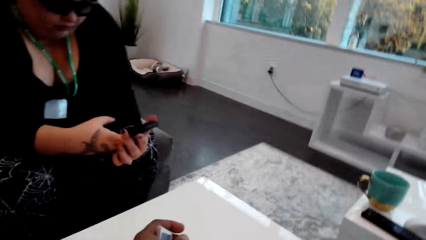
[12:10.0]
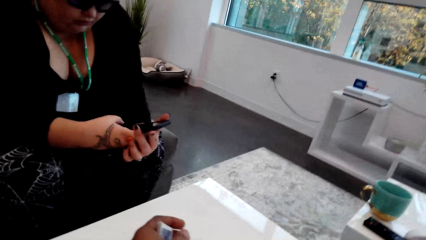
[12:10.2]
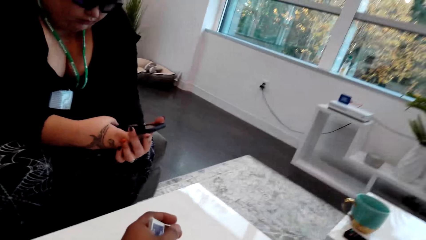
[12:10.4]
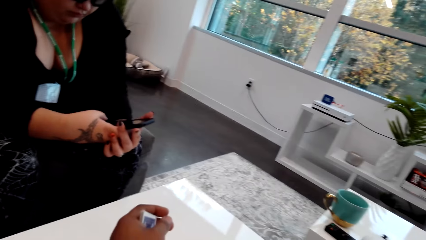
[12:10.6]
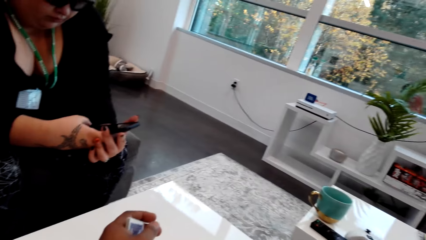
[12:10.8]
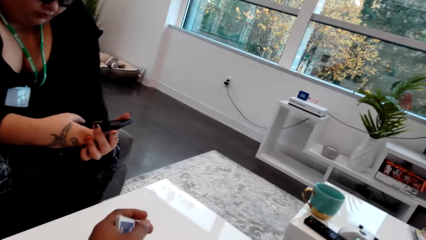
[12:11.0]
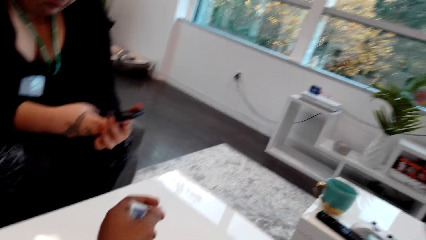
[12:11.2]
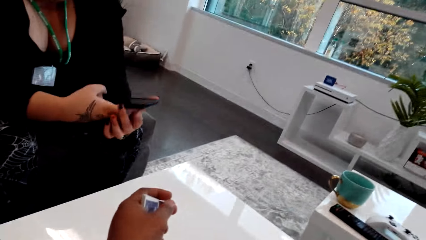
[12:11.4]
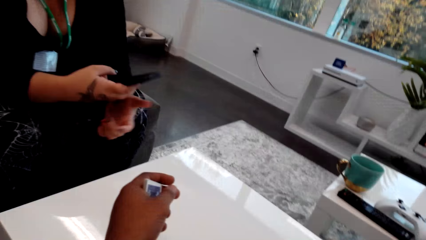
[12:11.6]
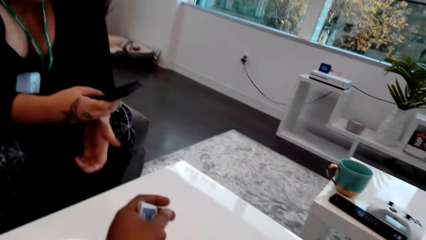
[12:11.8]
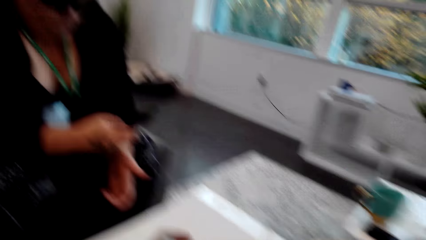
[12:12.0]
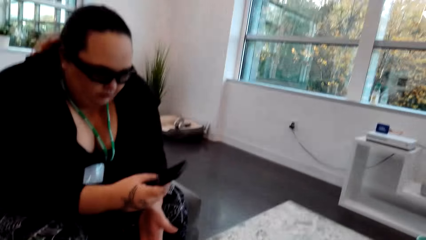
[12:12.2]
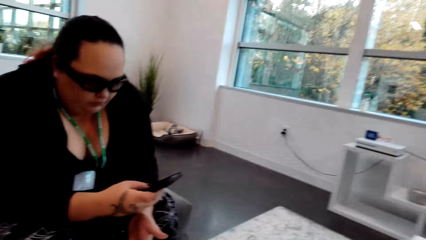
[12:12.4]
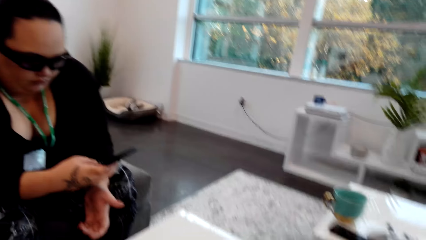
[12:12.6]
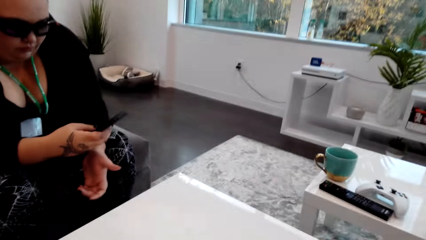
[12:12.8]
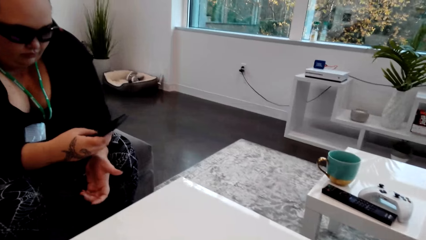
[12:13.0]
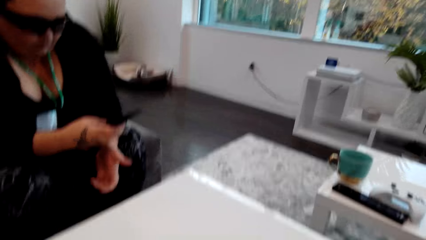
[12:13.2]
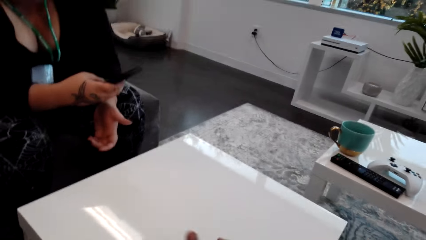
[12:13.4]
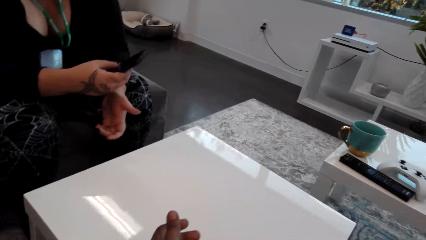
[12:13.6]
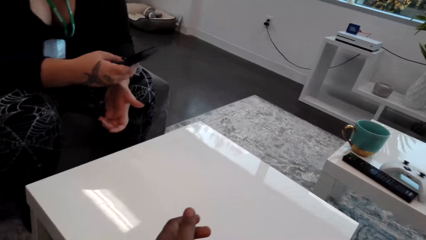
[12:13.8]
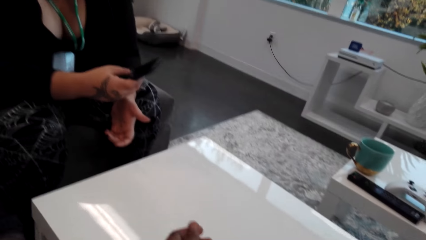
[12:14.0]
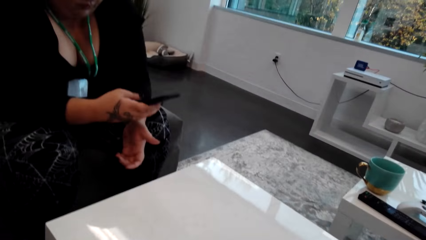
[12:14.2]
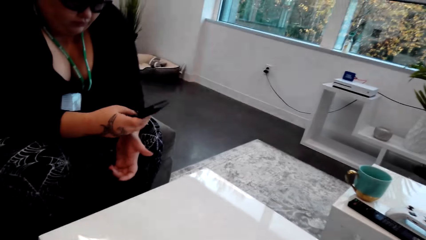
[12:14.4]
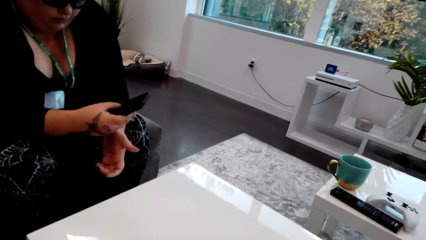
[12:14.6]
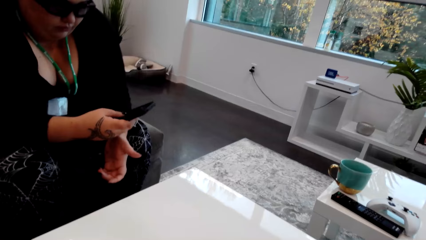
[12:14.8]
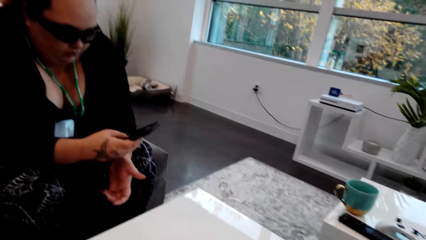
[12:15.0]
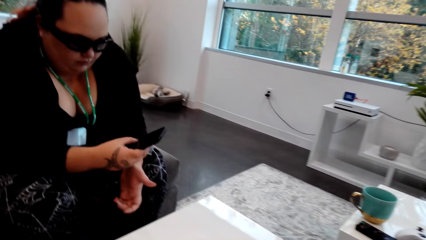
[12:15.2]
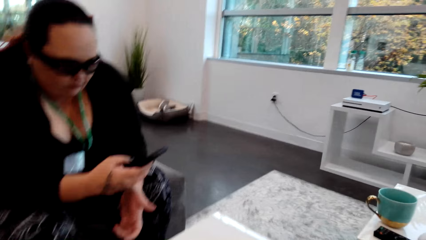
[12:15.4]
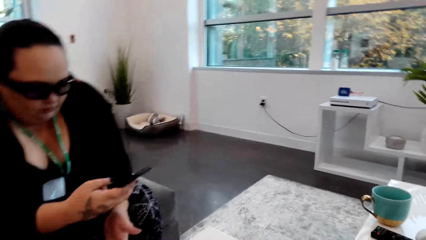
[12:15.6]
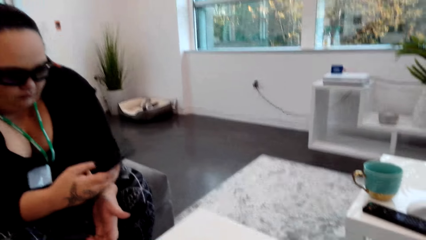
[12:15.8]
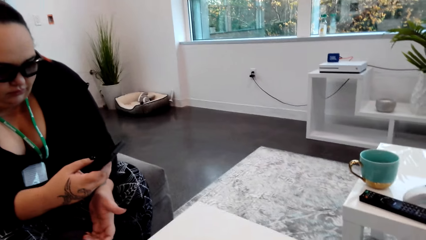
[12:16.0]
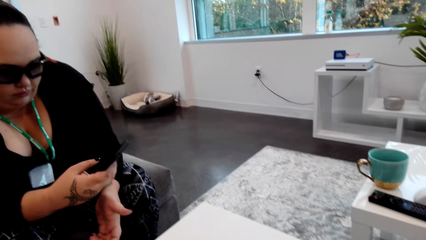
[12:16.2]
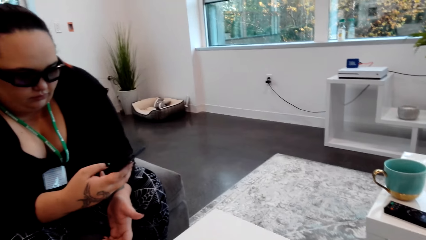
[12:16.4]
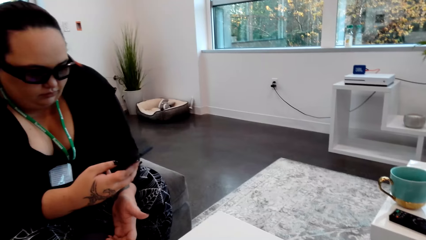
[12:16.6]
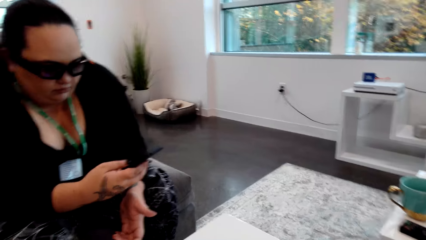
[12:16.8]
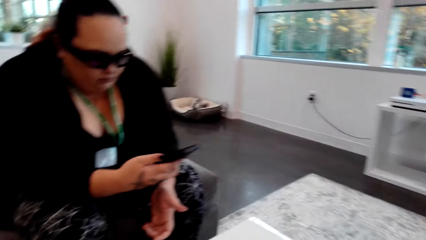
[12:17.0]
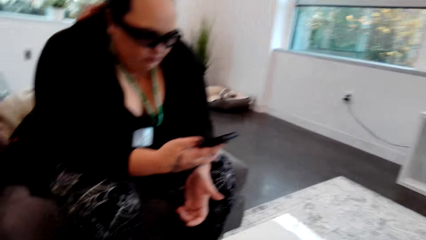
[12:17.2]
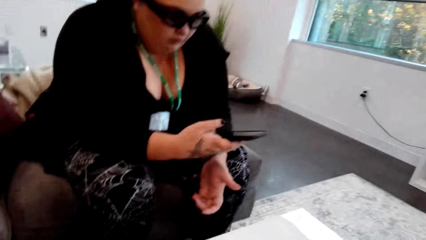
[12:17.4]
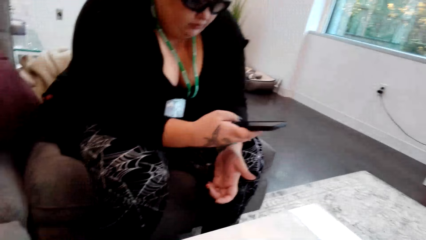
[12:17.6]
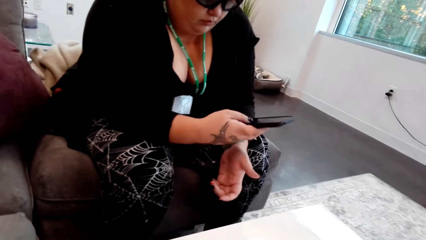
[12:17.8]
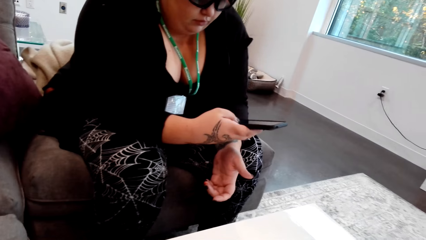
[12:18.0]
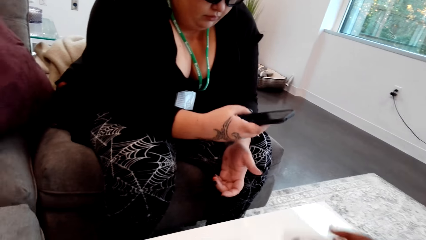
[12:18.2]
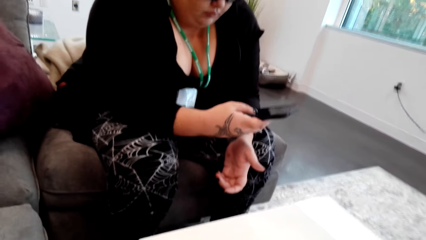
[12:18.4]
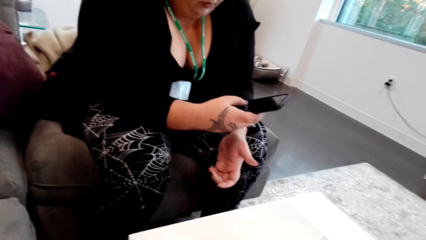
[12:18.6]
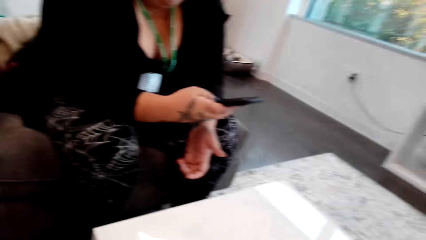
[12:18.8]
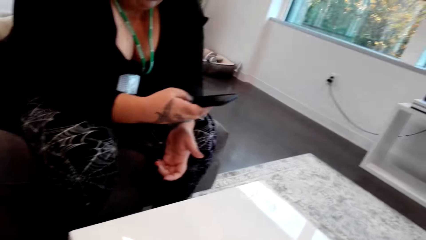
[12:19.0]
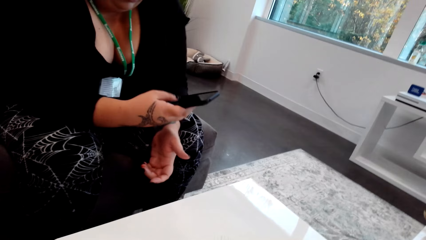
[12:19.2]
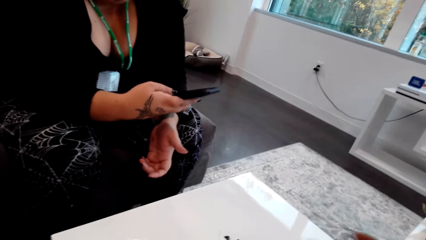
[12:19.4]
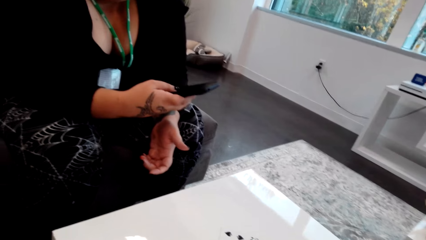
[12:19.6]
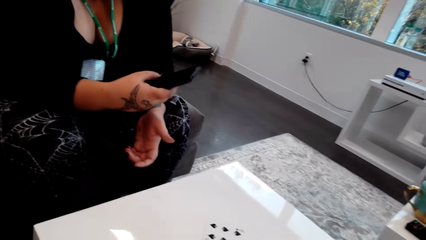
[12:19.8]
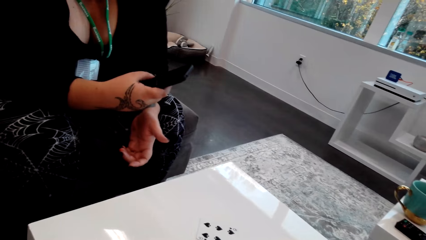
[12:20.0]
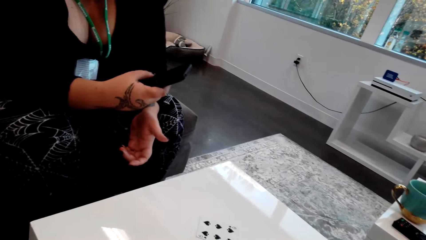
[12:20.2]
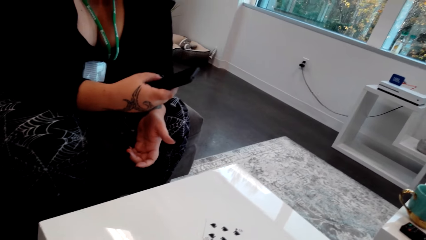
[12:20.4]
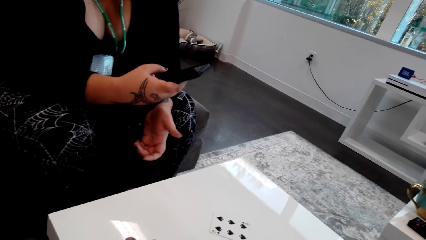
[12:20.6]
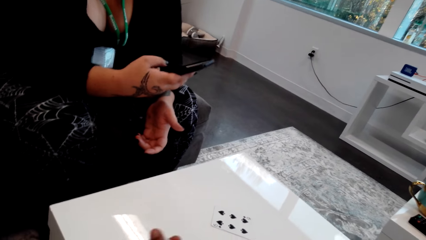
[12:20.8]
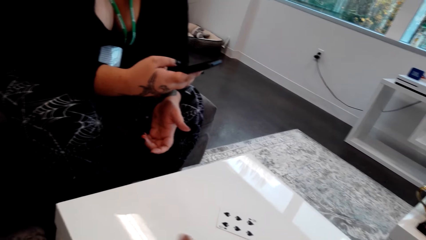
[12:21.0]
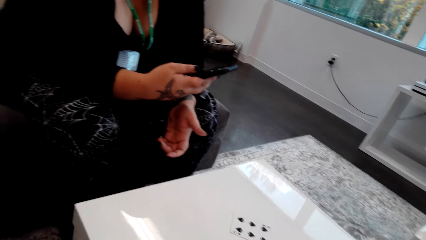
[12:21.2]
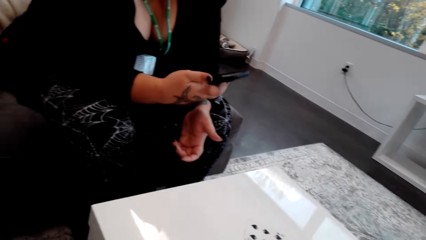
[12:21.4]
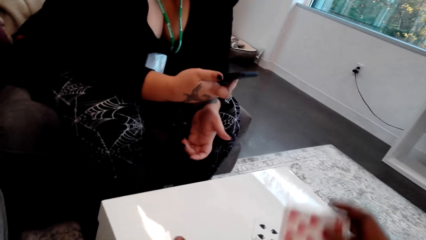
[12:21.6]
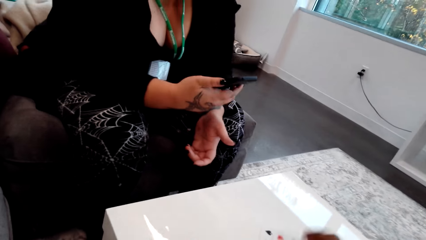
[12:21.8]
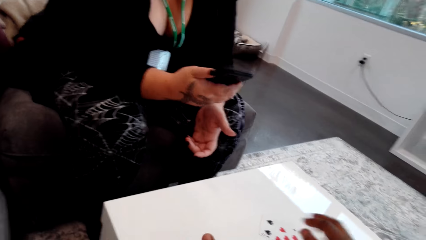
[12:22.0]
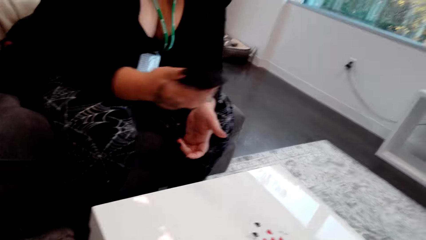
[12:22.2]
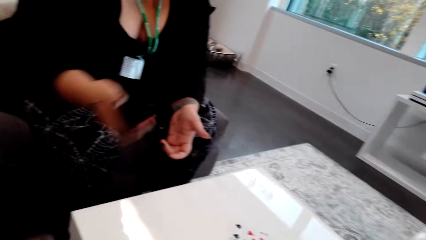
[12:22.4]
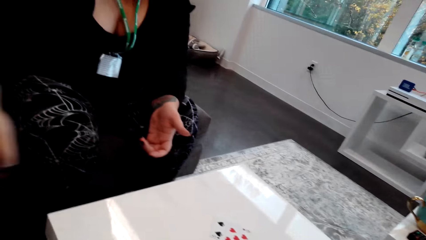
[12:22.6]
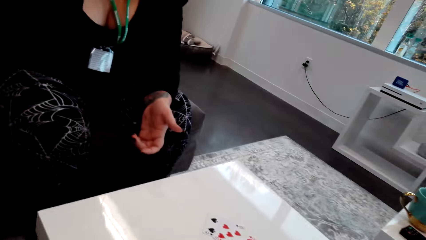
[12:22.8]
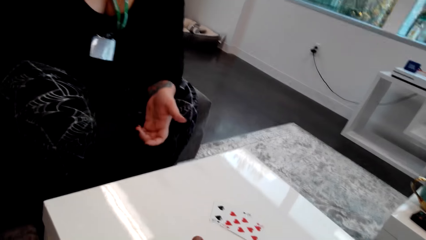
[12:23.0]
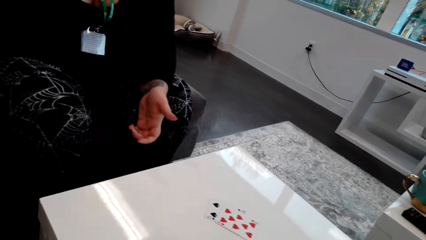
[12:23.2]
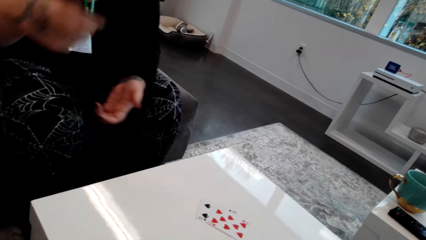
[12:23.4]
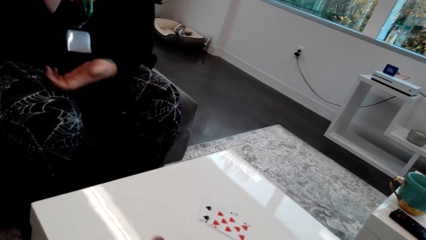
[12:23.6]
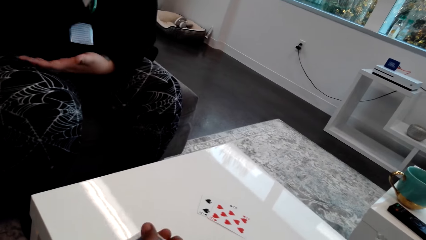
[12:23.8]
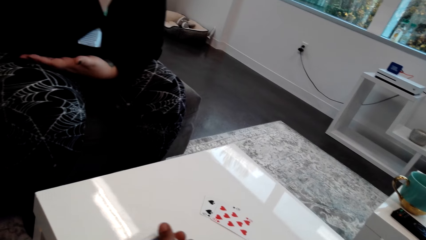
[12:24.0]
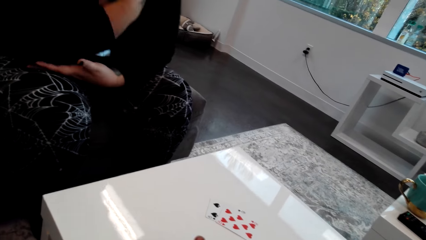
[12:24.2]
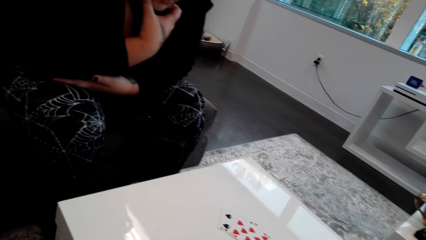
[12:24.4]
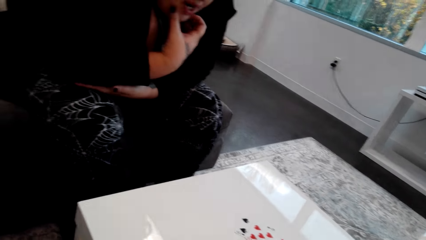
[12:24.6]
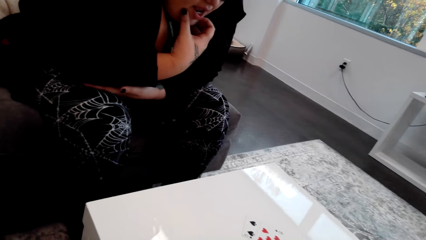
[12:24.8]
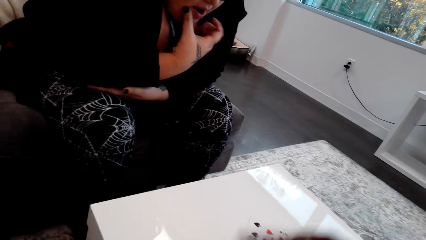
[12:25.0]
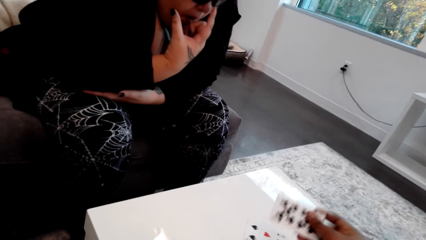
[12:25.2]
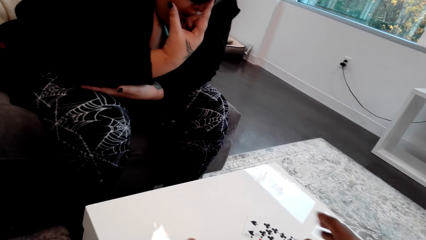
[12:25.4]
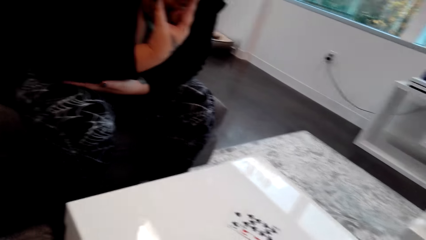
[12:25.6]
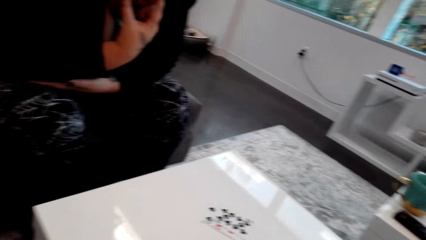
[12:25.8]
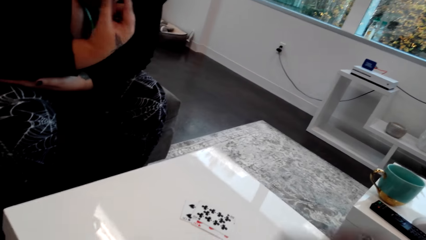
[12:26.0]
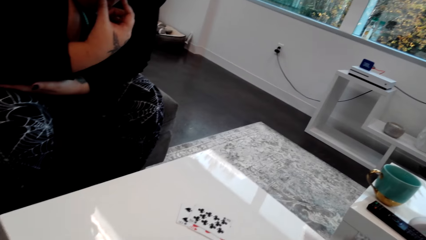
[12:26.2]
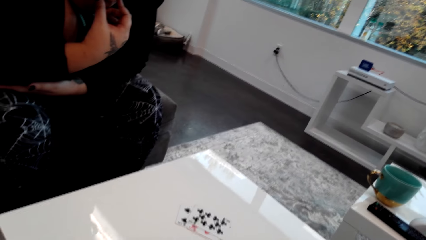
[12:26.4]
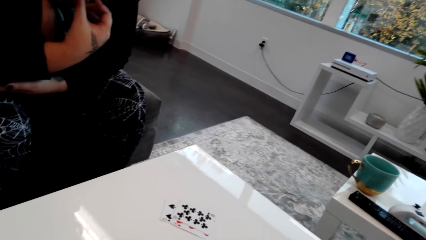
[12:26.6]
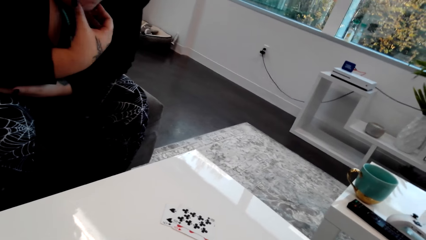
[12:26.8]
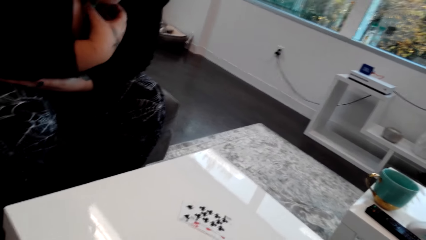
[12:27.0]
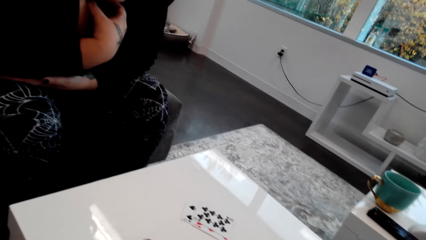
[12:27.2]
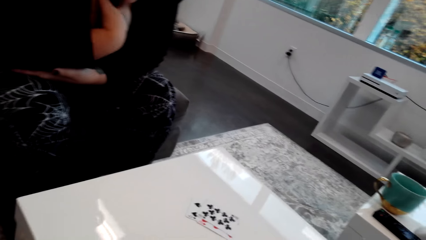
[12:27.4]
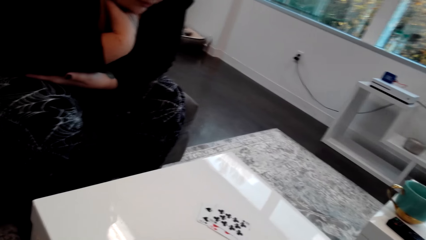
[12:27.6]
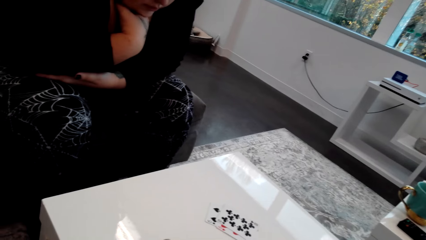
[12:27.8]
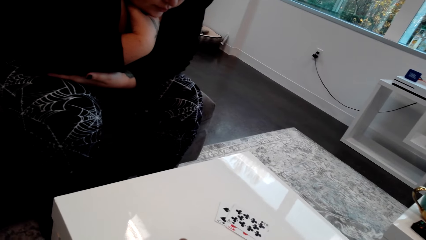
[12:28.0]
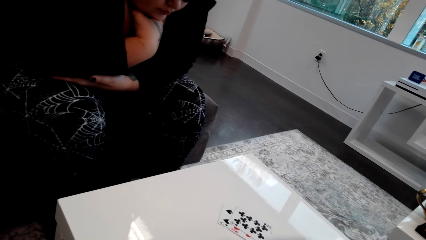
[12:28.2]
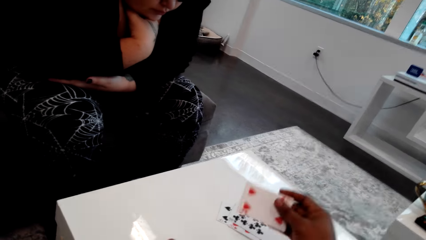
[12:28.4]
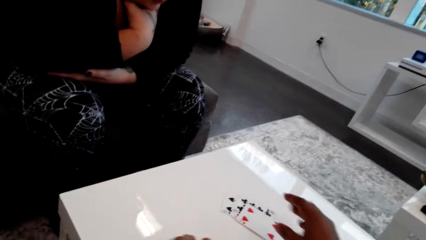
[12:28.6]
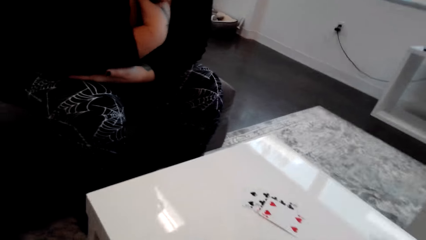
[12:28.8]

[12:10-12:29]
The camera wearer does something. They hold the cards. A woman operates the phone. The camera wearer places the cards on the table. The woman places her phone on the couch. The camera wearer places the cards on the table. The woman touches her face with her finger. The camera wearer places the cards on the table.
